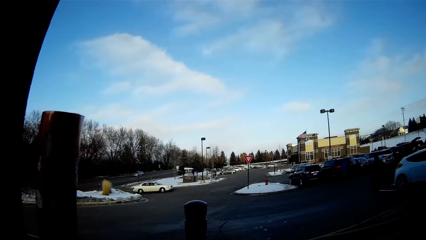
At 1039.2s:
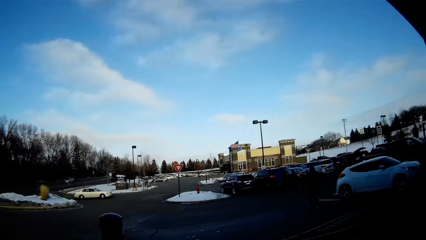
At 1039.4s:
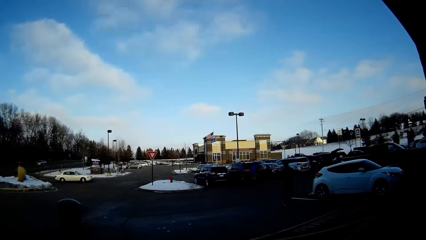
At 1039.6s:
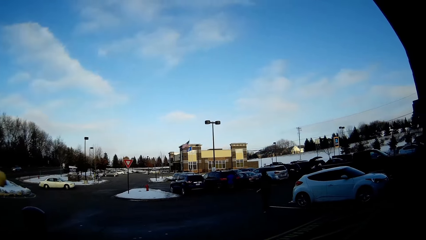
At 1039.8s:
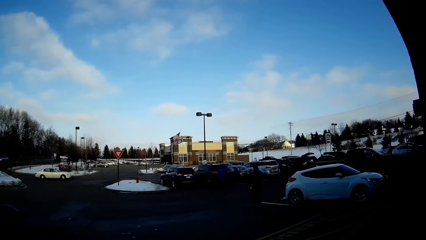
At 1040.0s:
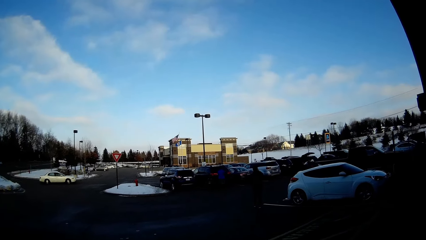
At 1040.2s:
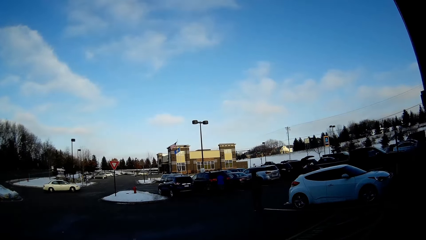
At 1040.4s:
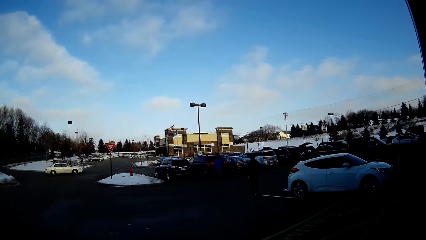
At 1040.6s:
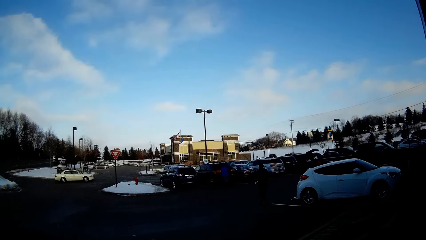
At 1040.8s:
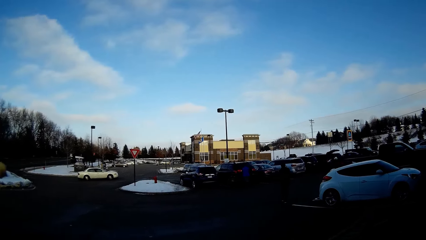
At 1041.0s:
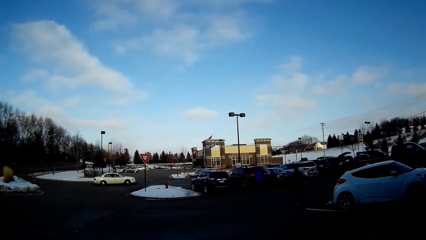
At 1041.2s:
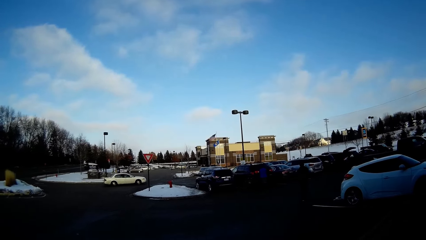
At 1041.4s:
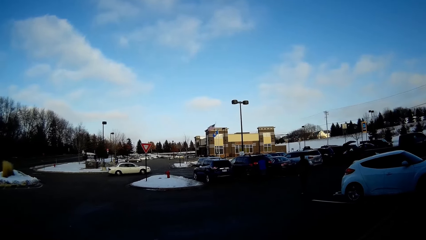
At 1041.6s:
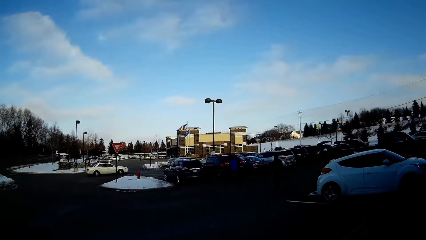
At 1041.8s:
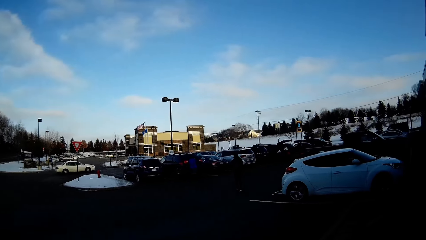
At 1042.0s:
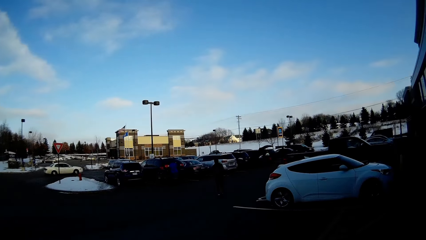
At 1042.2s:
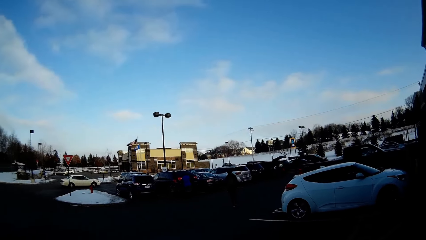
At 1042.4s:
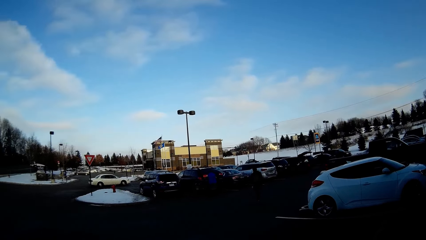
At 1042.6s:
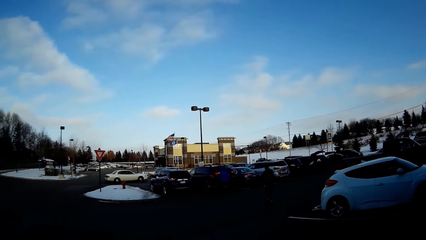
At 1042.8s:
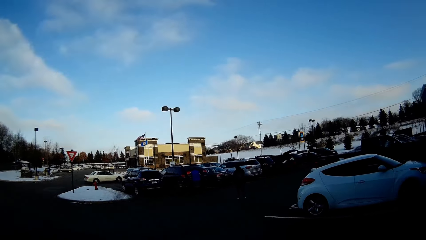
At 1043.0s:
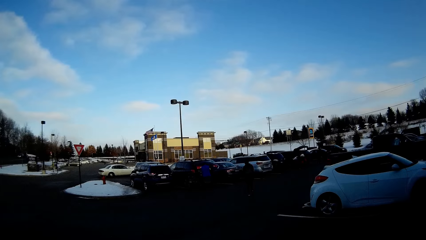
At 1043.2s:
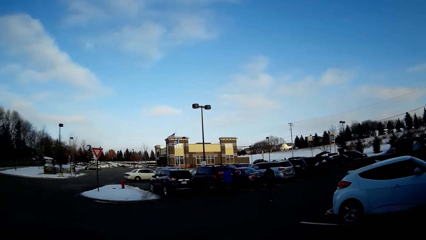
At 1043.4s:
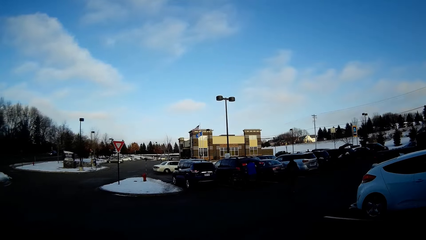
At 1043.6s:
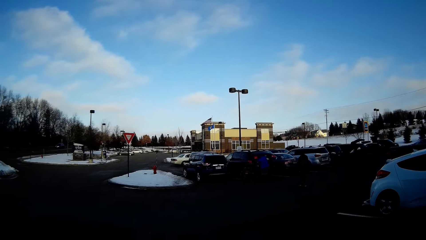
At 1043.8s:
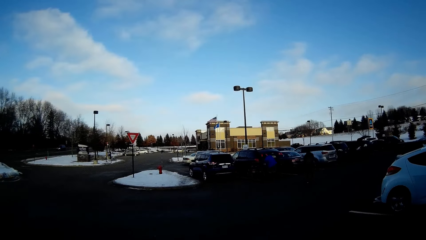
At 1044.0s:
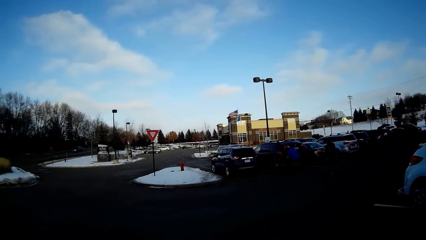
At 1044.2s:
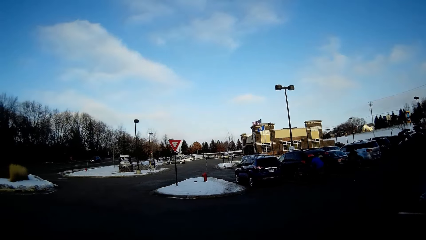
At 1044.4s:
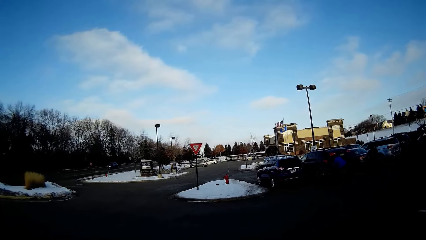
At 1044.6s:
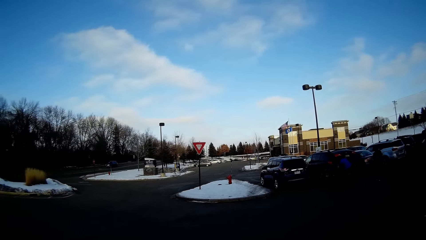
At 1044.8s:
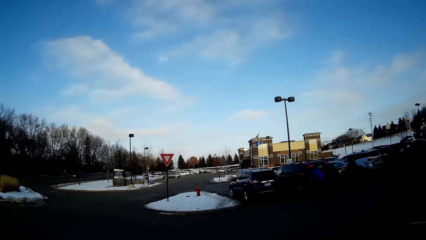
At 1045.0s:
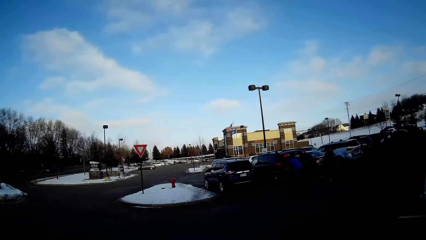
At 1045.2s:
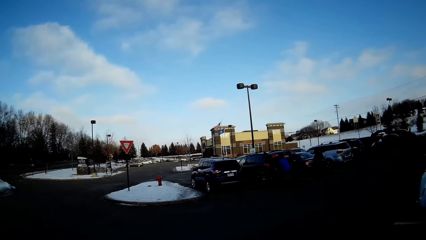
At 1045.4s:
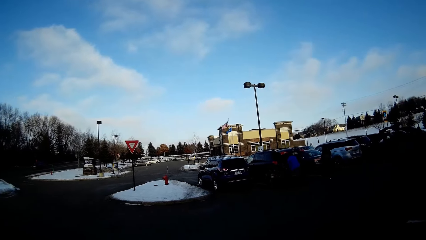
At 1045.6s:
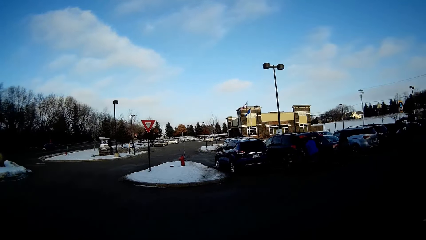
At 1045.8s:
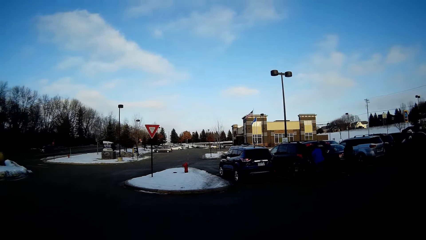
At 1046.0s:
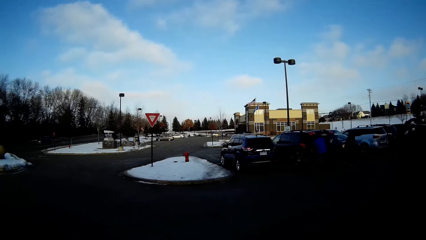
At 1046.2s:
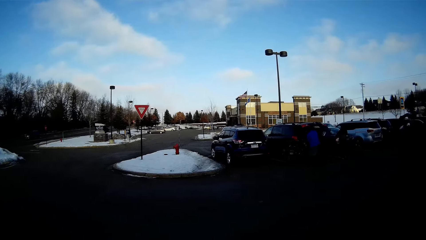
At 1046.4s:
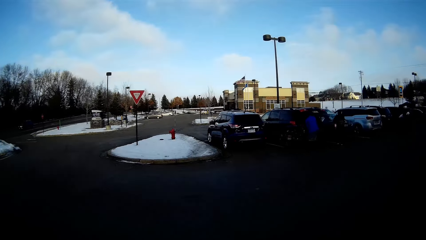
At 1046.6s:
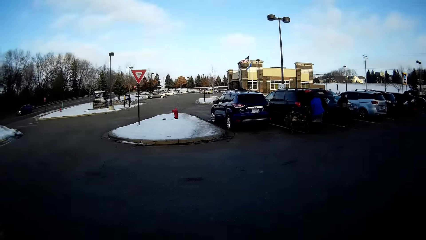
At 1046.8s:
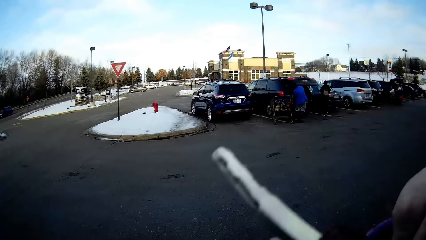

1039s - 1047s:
The camera wearer walks at the parking lot.

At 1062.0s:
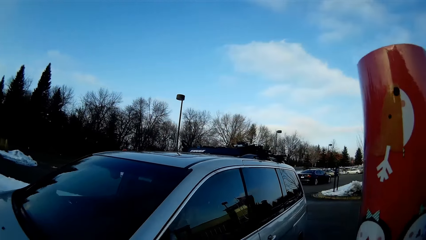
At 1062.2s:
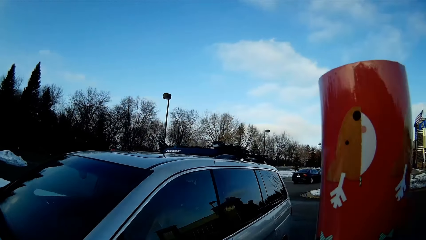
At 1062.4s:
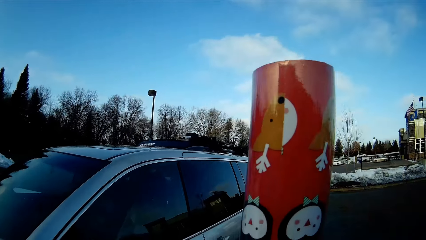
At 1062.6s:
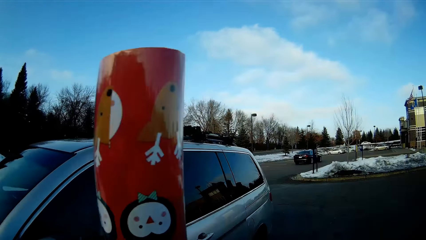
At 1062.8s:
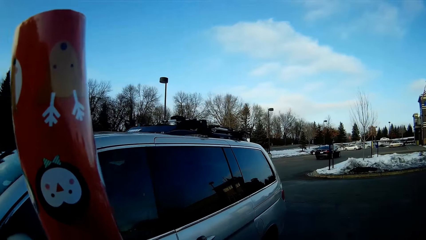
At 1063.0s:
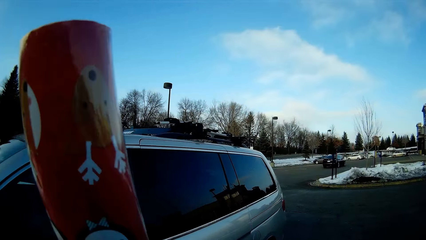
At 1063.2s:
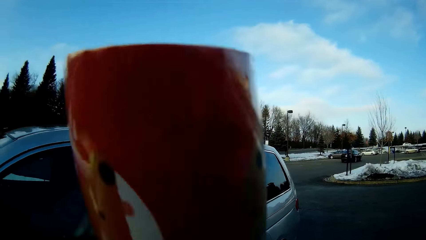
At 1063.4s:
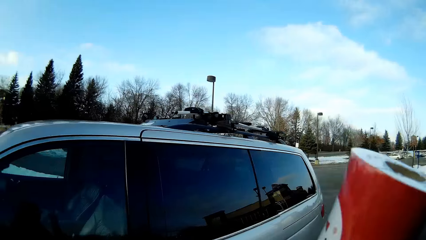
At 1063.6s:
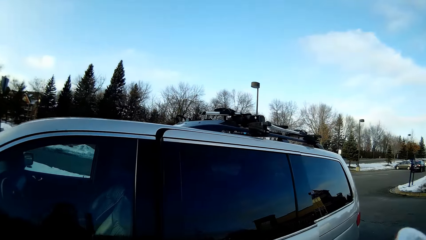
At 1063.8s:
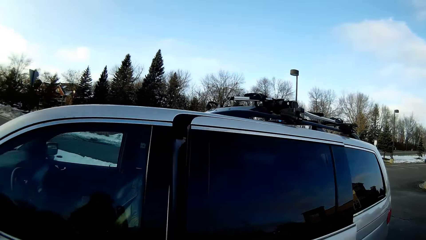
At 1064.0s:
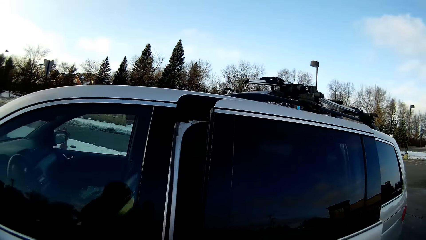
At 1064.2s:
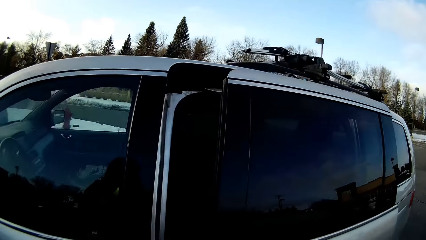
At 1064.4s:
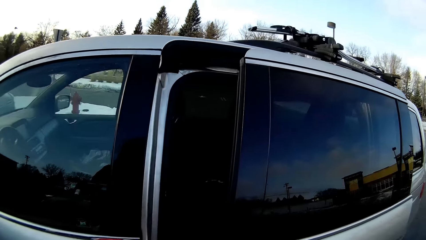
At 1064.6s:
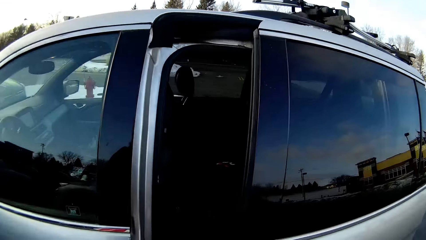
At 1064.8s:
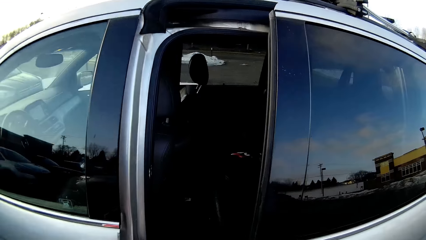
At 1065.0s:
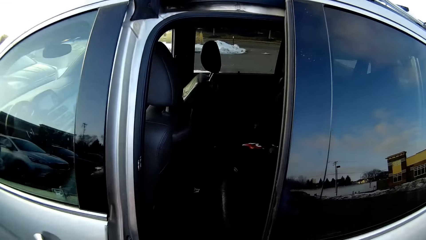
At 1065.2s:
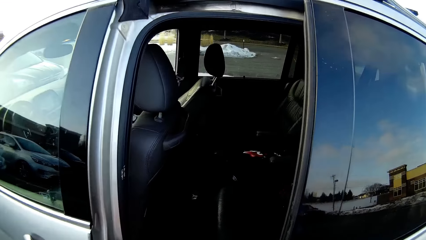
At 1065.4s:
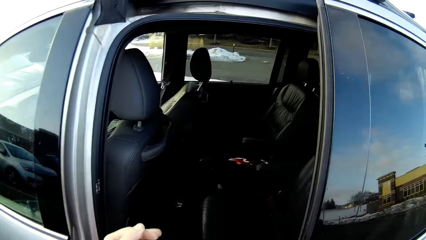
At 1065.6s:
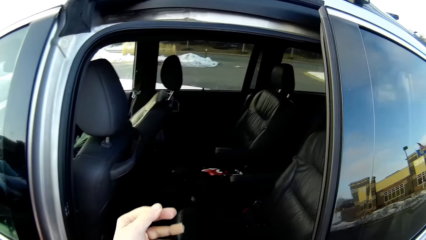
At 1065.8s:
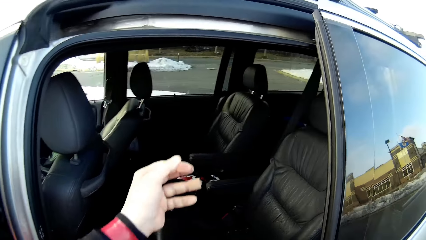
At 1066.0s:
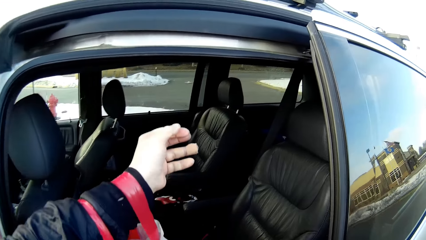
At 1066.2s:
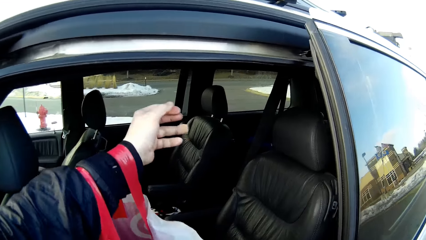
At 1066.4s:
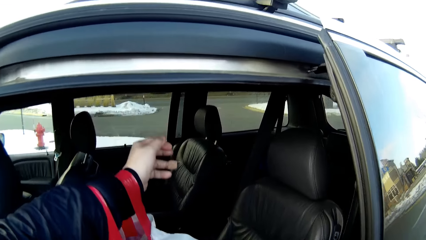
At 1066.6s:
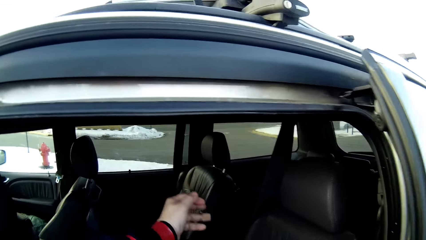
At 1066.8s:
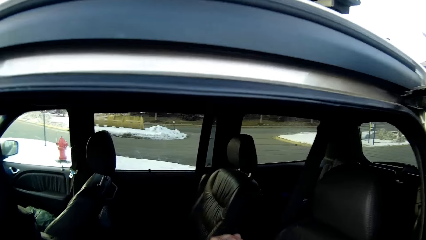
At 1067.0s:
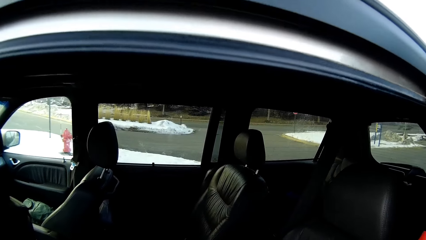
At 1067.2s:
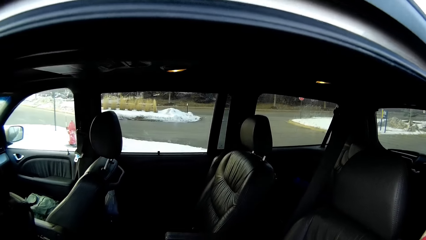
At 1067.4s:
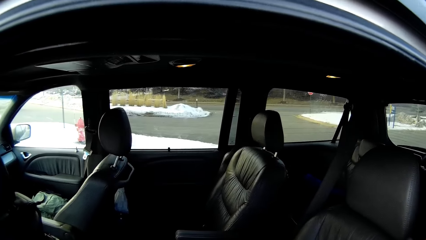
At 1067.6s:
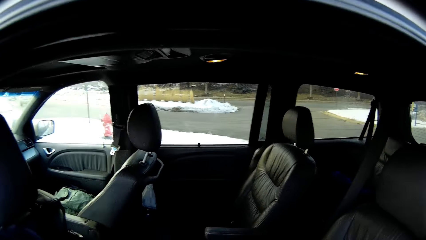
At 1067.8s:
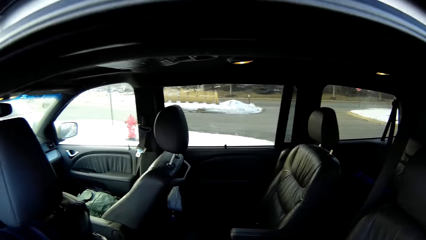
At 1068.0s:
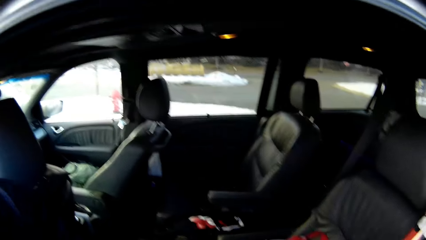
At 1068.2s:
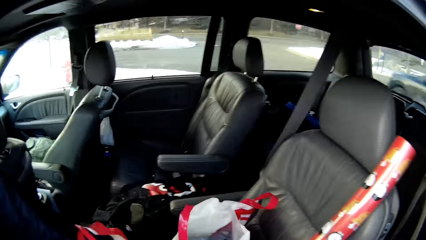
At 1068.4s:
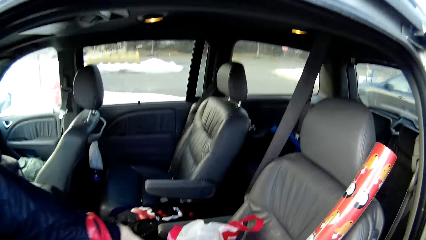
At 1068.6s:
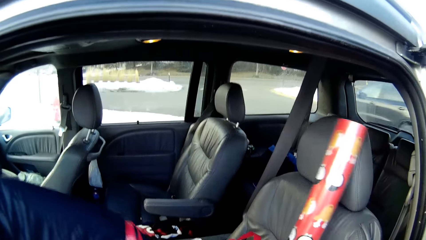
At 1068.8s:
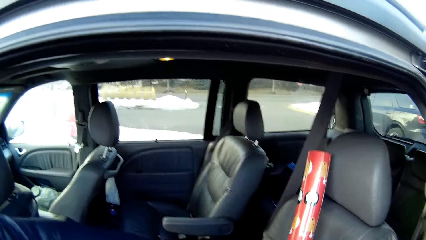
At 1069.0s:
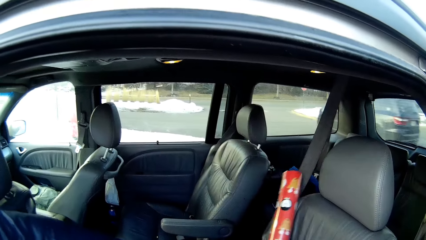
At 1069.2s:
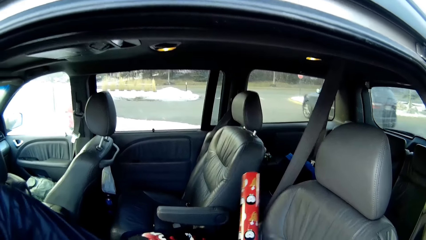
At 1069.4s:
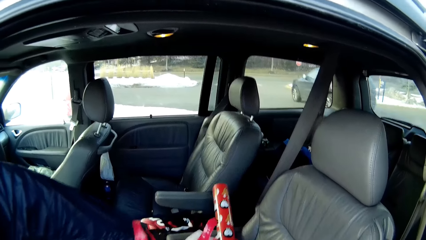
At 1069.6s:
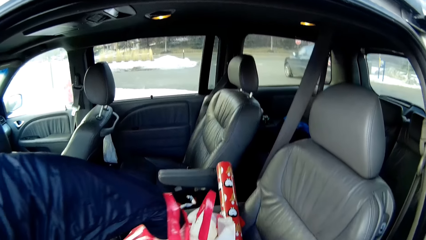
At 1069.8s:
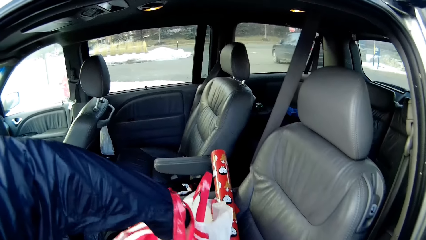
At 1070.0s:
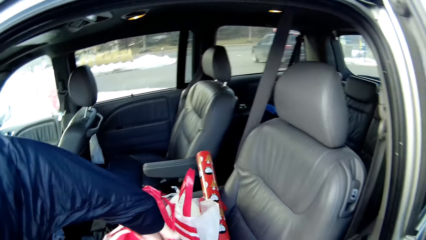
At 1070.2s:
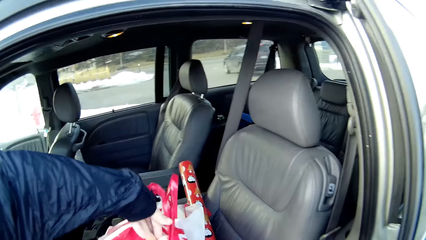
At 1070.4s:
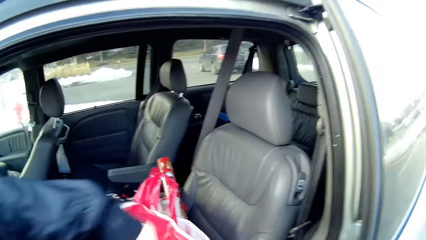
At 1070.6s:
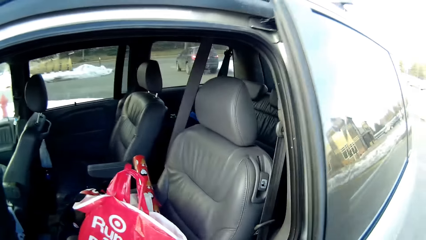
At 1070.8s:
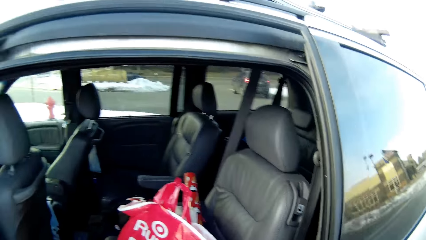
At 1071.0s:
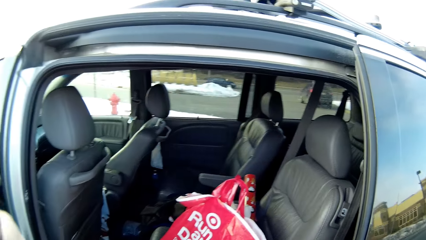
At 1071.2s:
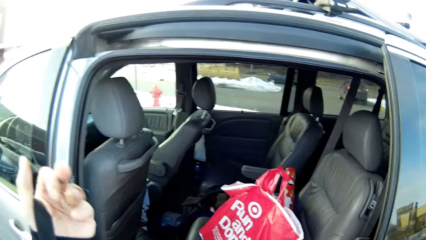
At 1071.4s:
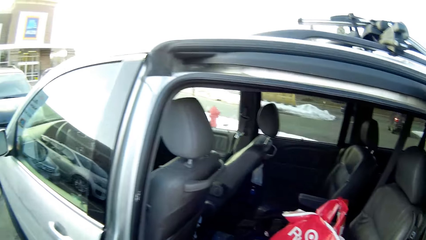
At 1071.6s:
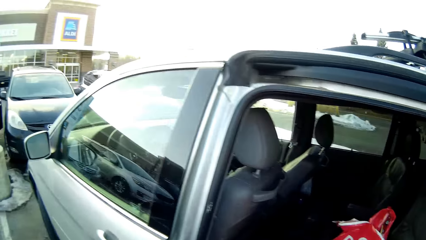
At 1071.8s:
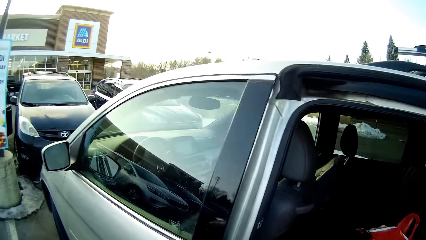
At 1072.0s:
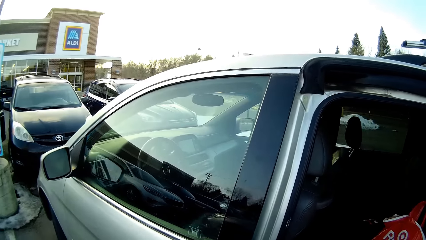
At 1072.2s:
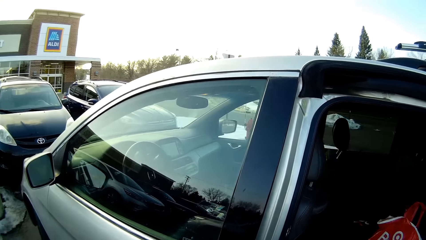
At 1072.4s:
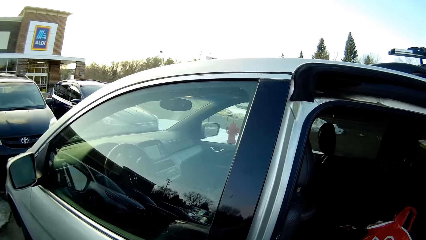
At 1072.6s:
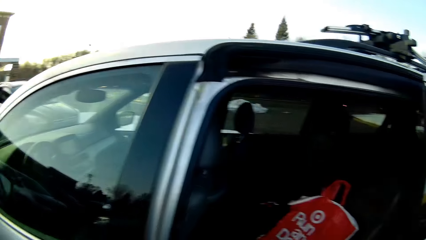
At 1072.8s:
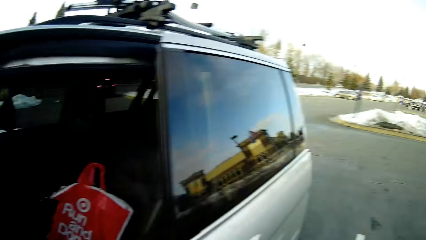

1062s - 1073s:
The camera wearer opens the car's door. They put the shopping bags in the car on the seat. They put the jumbo gift wrap in the car. They close the car's door.
